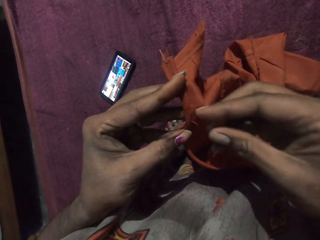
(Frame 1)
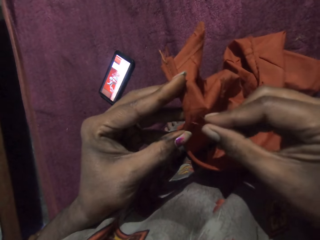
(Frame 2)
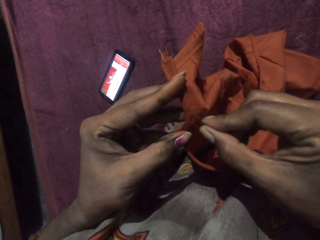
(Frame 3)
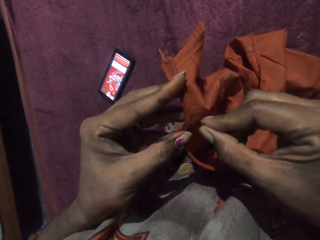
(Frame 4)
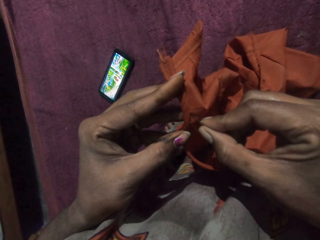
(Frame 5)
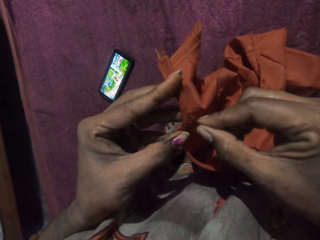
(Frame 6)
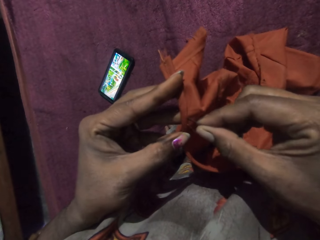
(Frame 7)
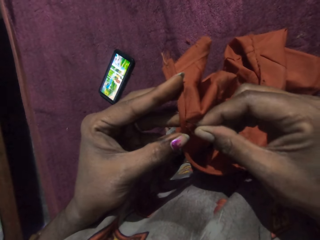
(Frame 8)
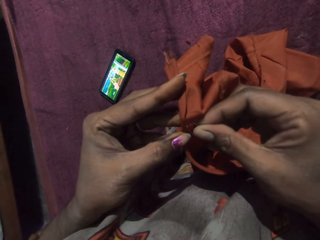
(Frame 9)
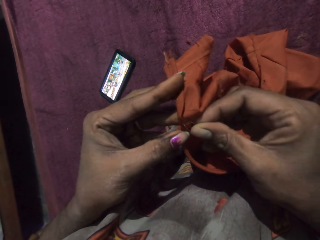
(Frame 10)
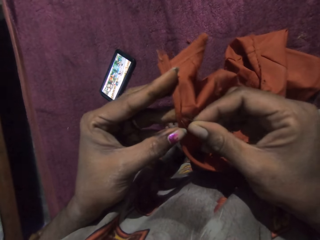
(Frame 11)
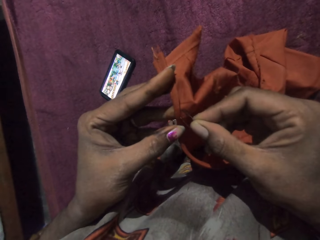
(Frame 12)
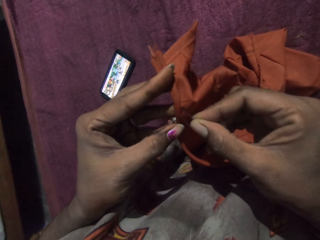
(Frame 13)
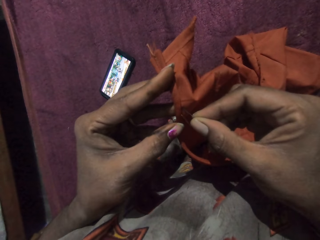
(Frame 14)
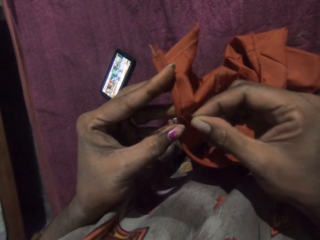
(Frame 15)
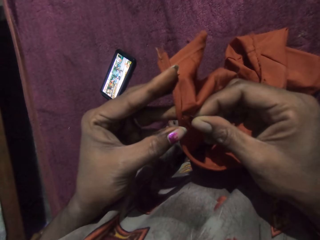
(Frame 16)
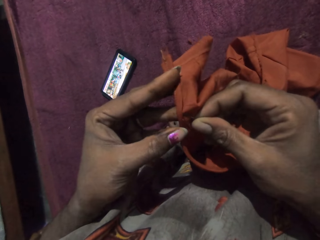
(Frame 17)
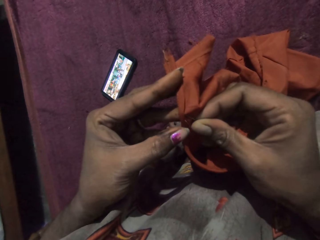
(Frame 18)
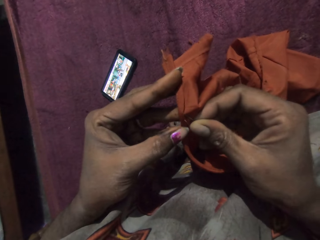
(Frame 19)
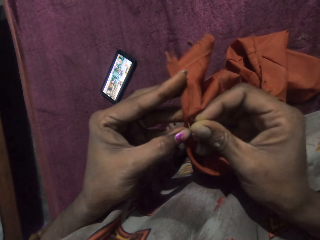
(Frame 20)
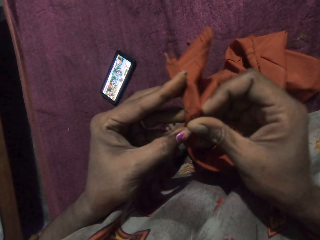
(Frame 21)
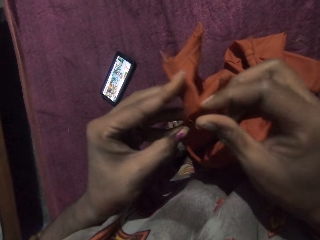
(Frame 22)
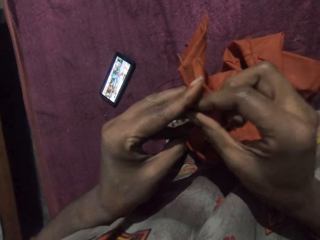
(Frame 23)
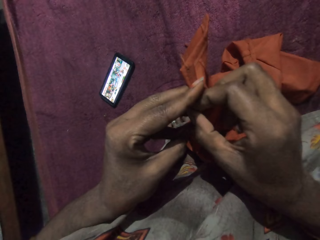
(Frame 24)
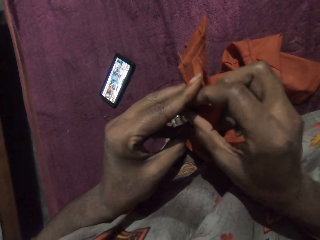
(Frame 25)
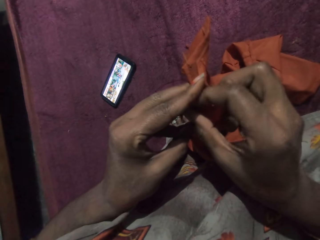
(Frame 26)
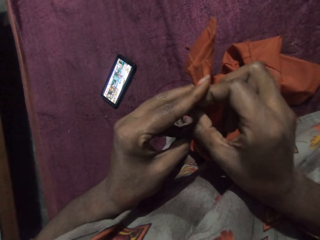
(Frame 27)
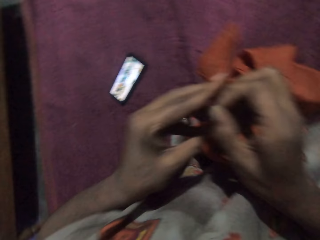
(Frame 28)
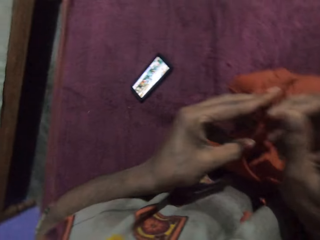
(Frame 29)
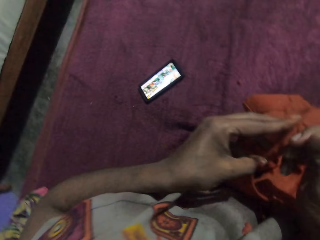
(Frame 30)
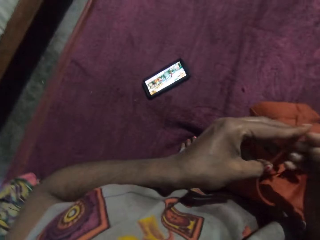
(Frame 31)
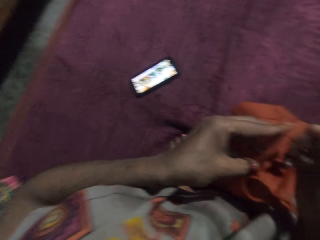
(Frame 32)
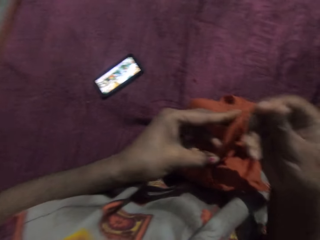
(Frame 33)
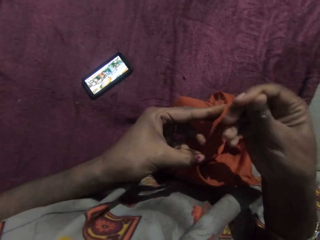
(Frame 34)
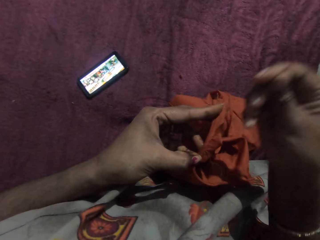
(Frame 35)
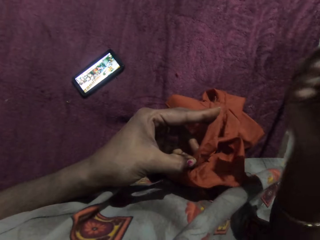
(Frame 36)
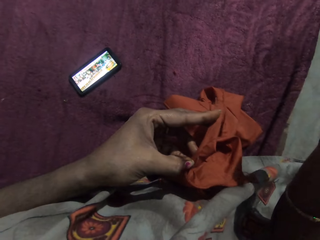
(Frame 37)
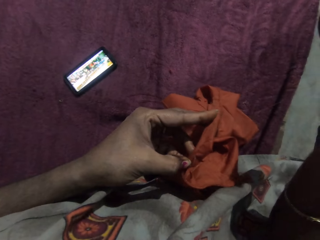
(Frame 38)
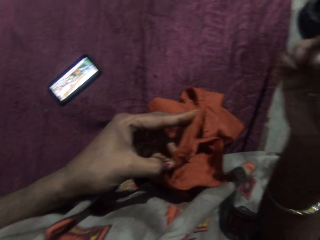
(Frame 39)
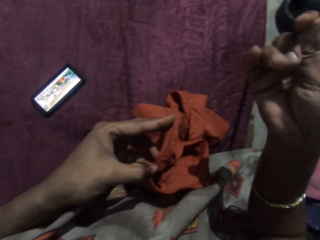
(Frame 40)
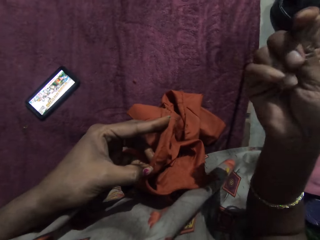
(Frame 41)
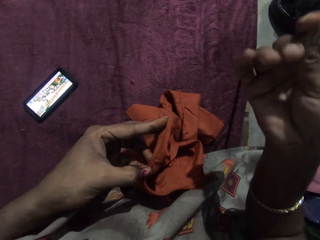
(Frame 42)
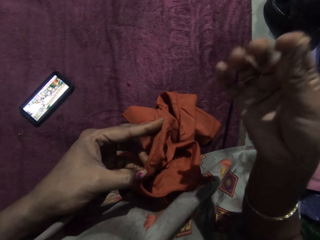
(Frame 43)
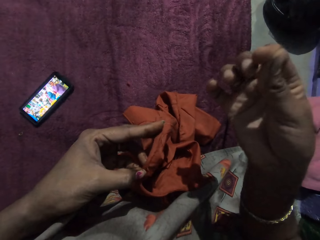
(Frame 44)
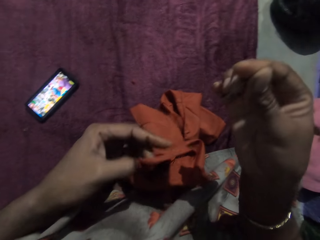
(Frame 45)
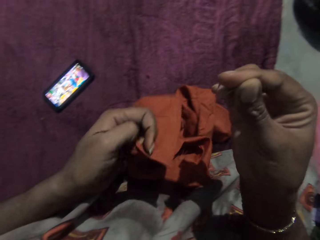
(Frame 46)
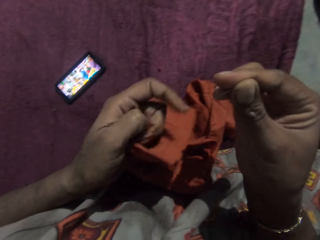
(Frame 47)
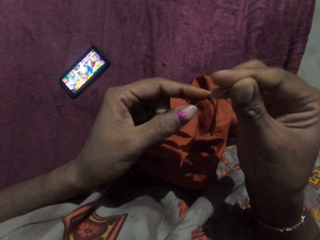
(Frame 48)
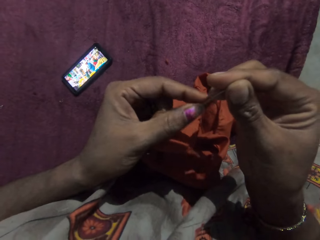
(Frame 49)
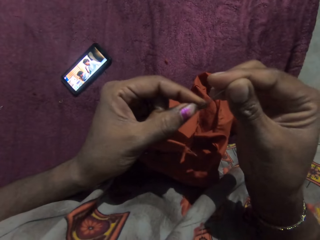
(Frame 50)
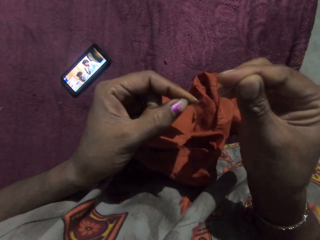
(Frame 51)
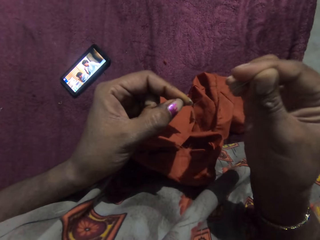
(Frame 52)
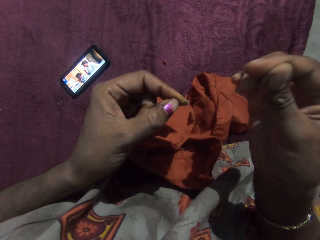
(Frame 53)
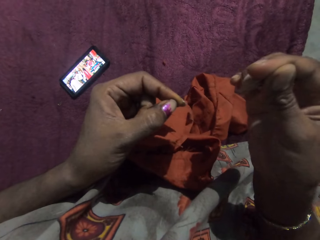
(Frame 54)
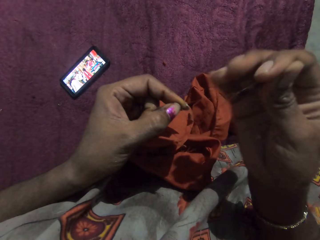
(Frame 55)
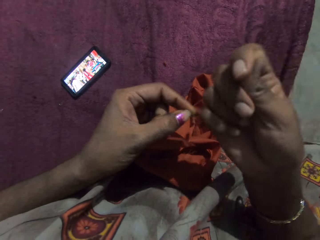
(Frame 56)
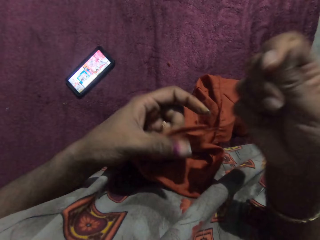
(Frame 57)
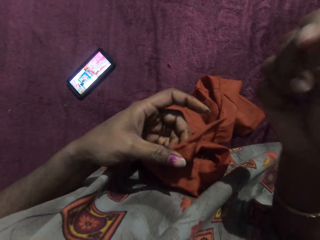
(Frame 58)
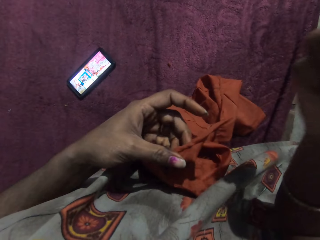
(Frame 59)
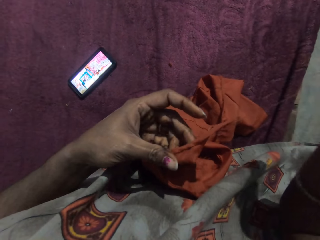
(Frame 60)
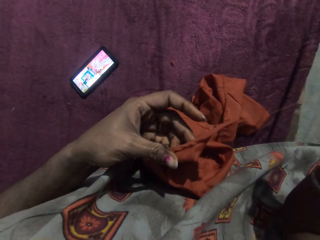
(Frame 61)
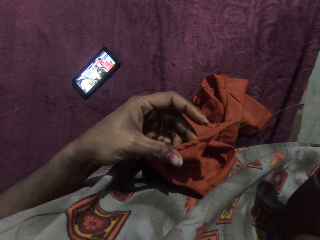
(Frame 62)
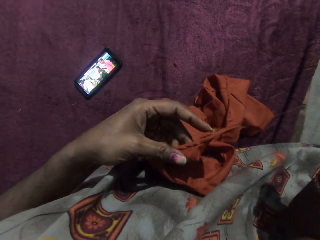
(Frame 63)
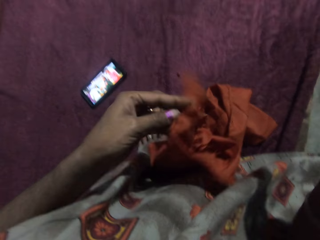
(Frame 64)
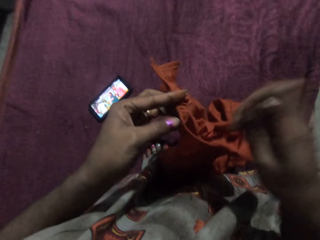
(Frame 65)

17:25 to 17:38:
The camera wearer touches the cloth. They hold the needle up. They move a hand up. They hold the thread. They straighten the thread.
